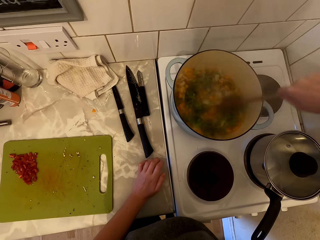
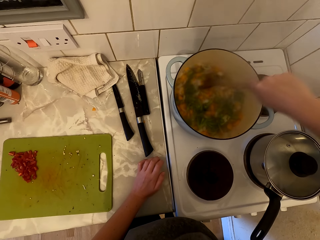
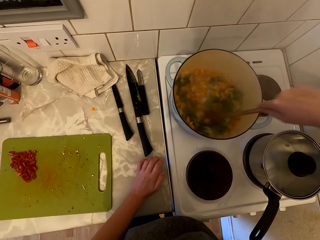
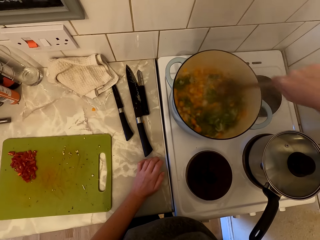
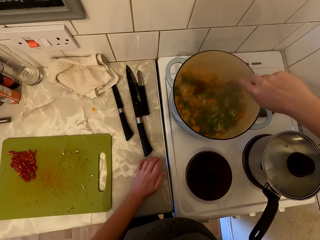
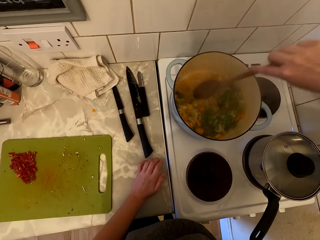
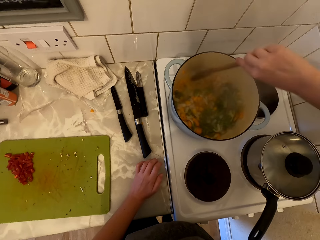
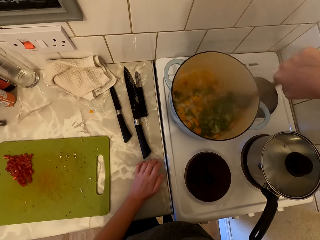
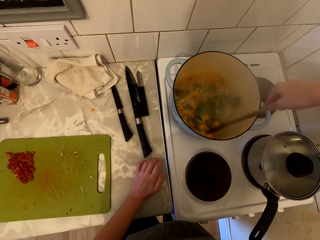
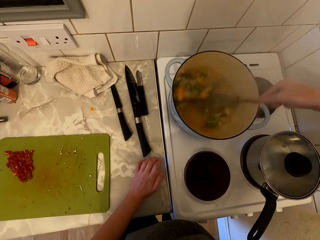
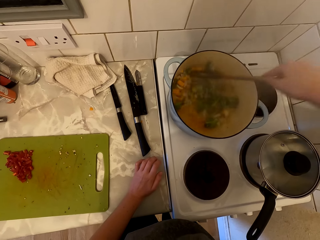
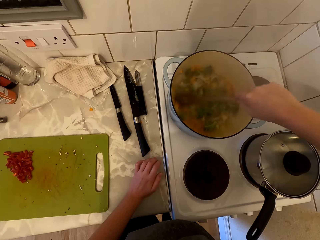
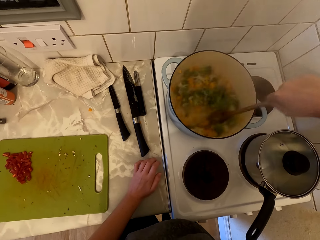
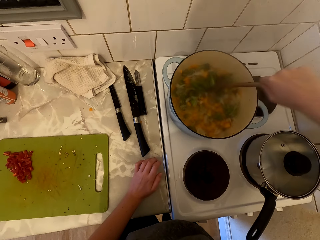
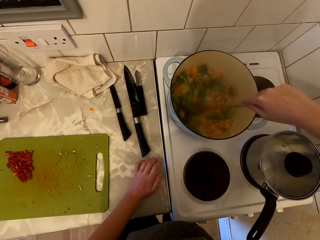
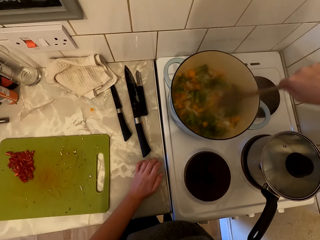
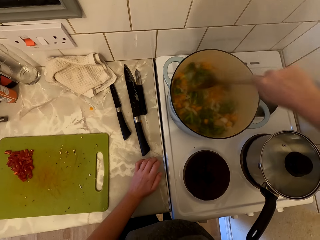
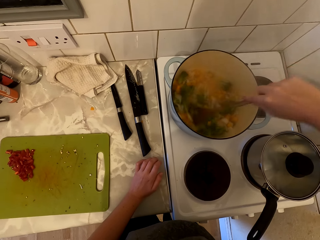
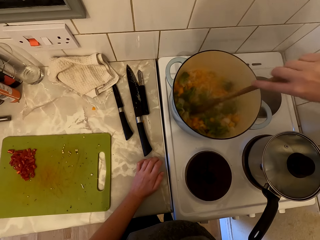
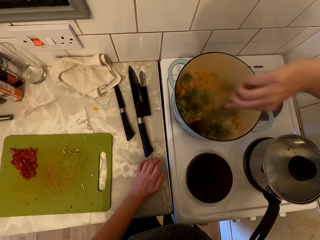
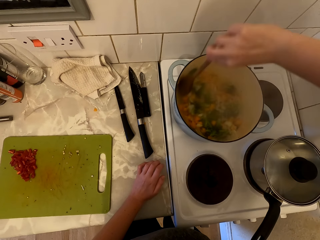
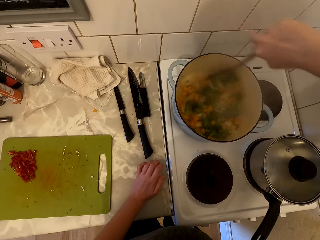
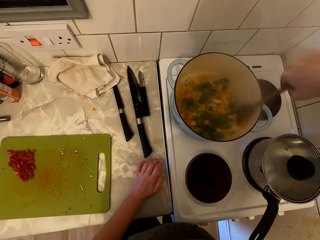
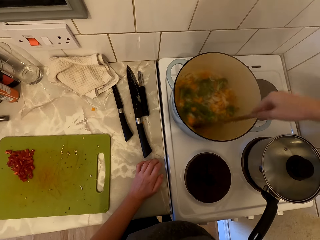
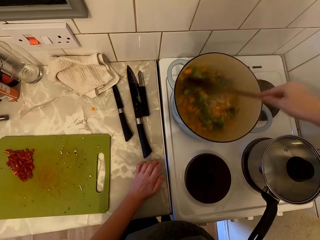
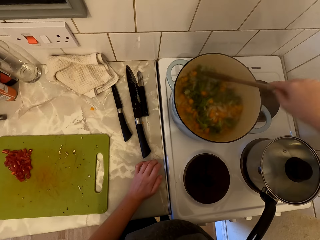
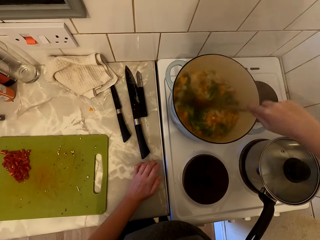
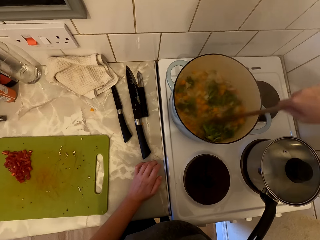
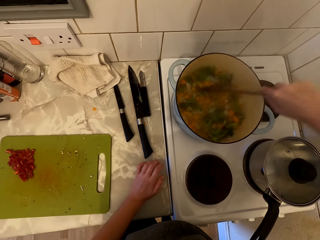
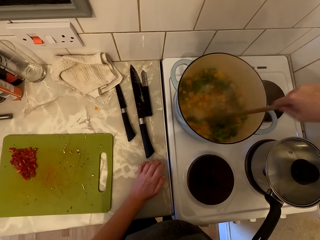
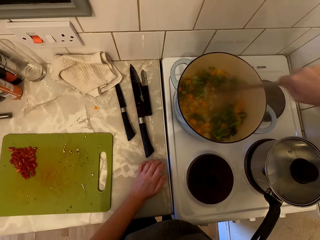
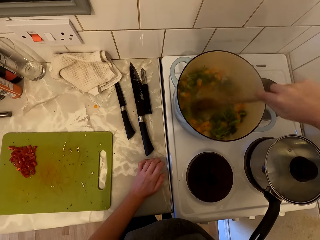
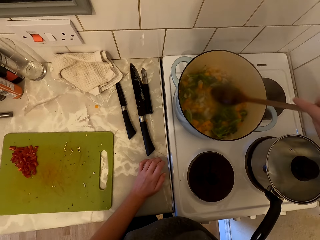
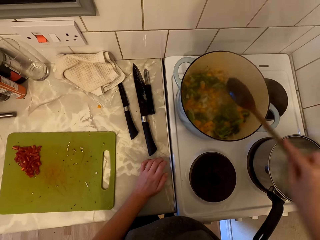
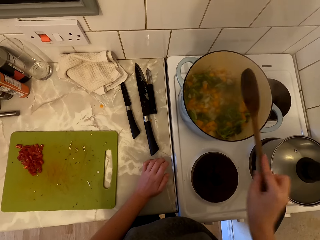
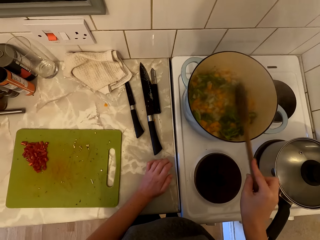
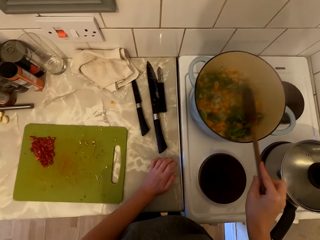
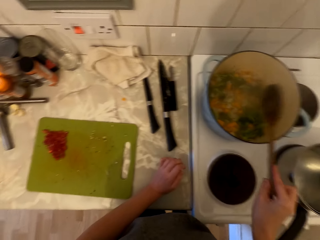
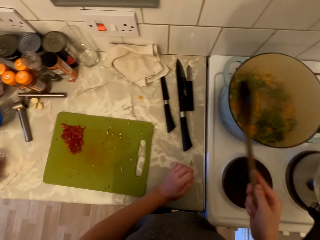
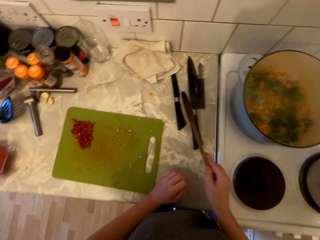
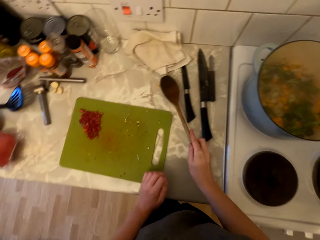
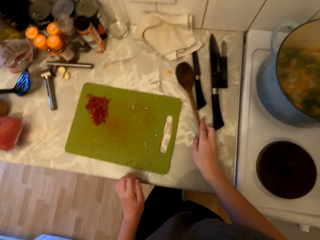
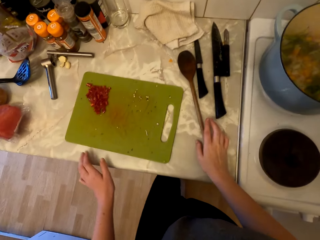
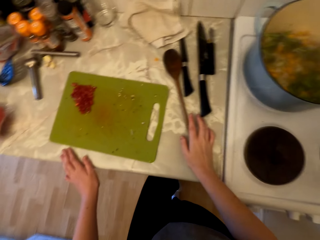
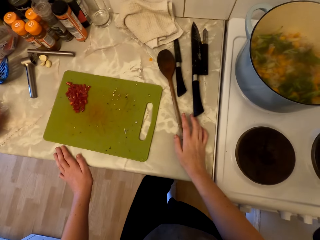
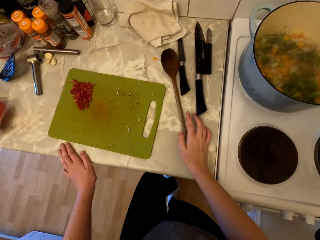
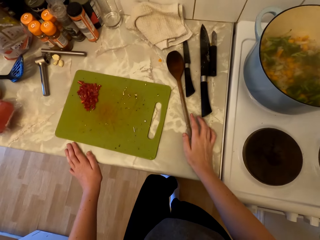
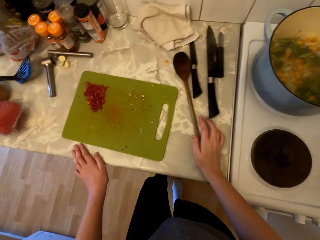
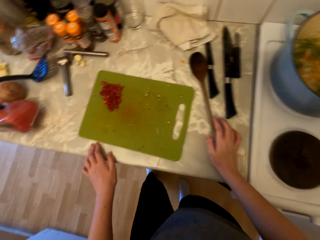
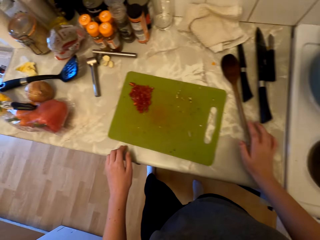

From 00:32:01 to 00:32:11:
The camera wearer hits the wooden spoon on the cooking pot. She places the wooden spoon on the countertop. She rubs her left foot on her right foot.

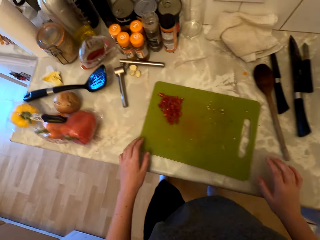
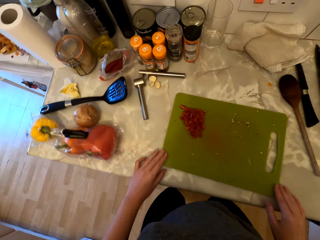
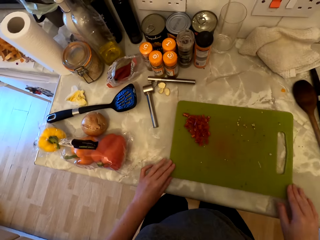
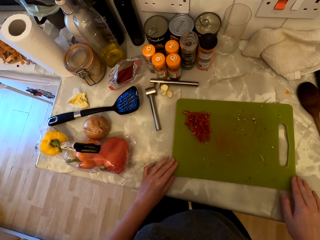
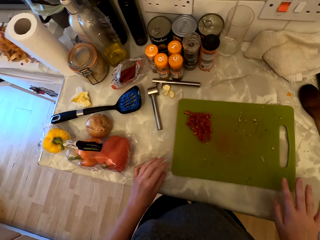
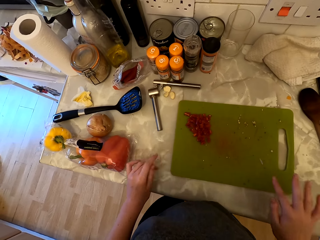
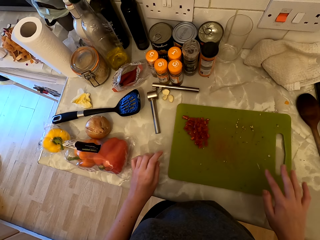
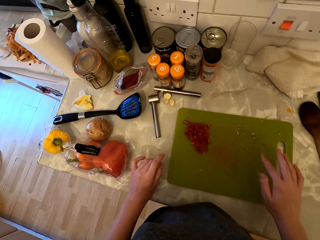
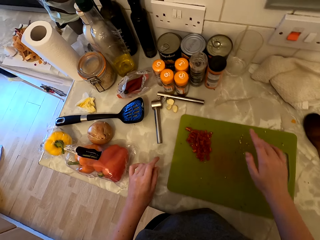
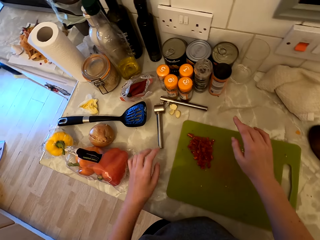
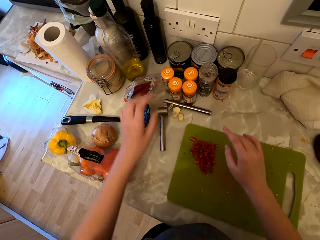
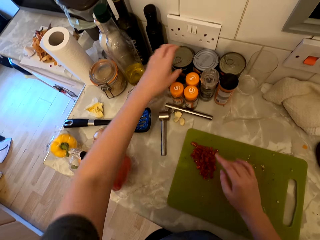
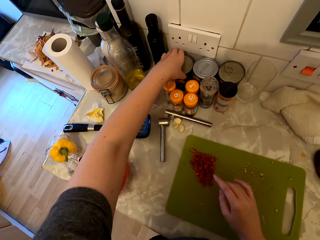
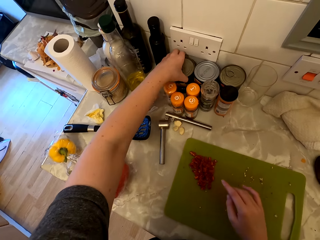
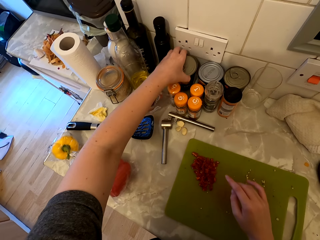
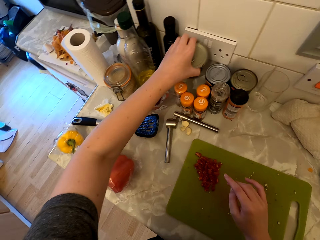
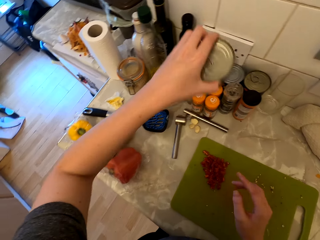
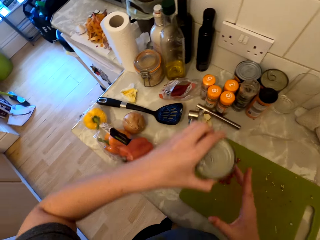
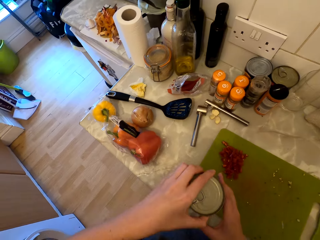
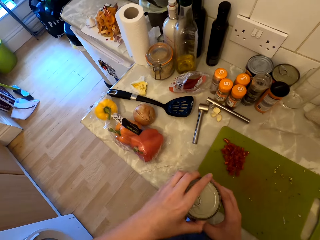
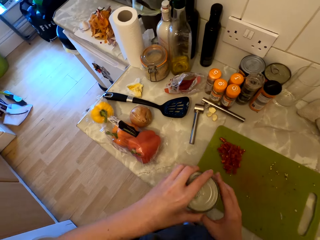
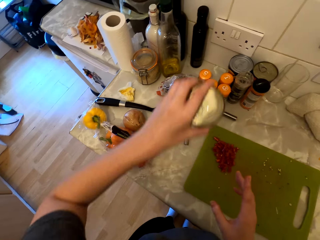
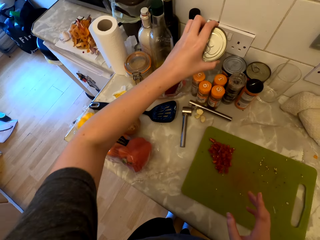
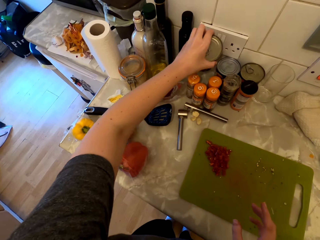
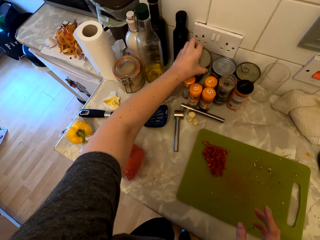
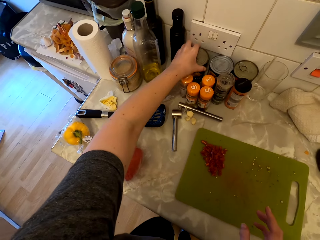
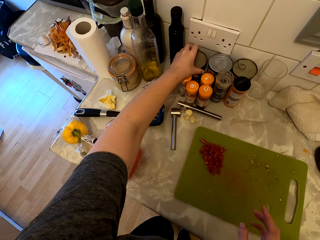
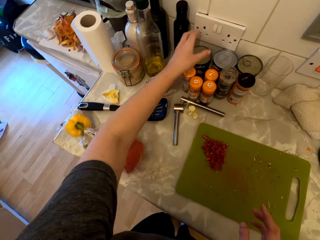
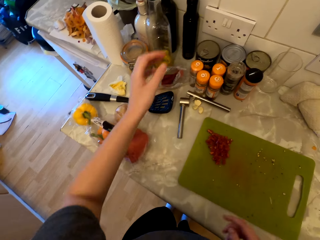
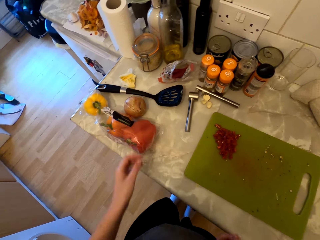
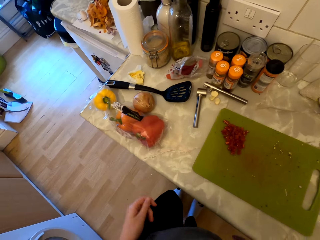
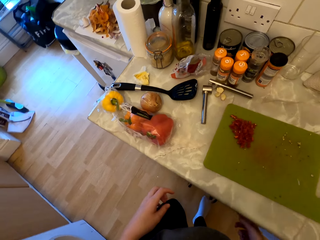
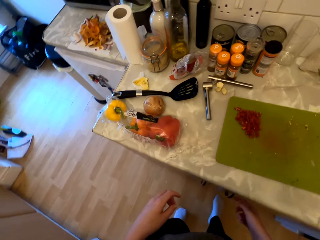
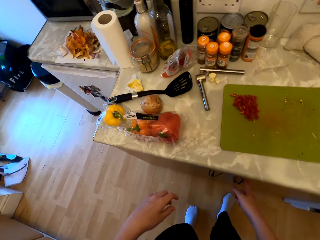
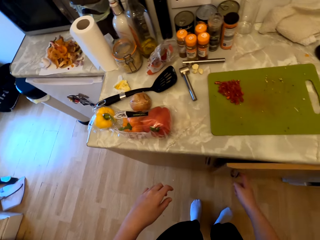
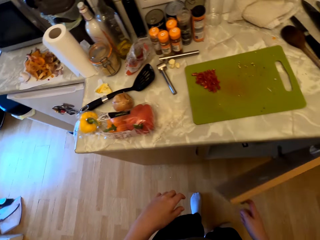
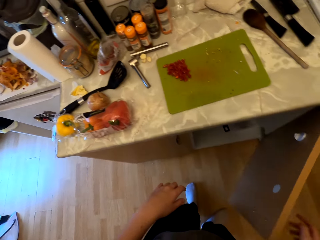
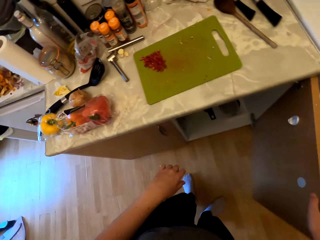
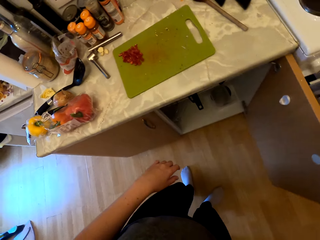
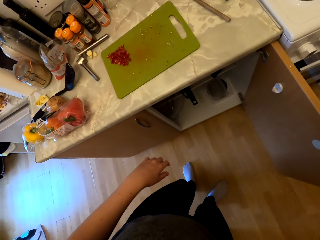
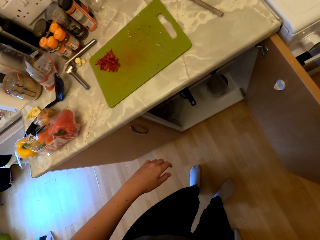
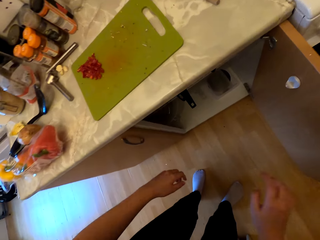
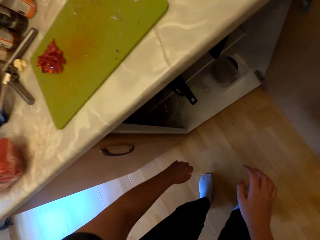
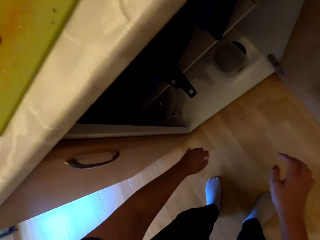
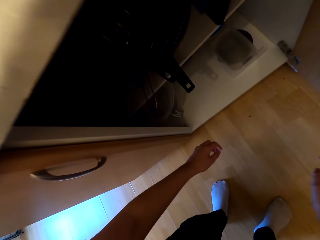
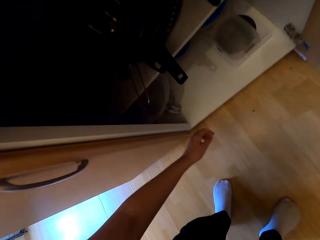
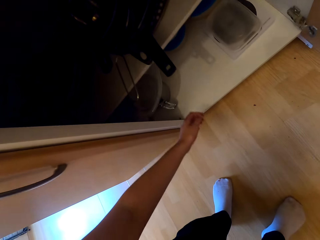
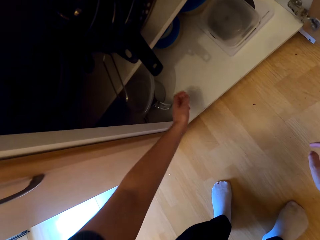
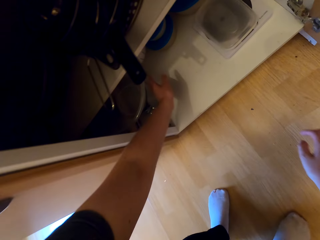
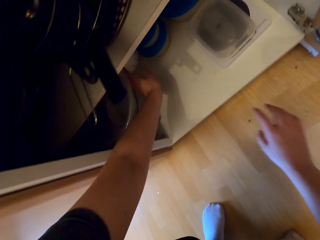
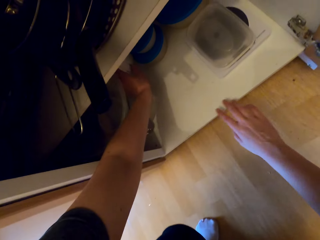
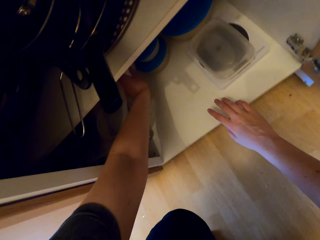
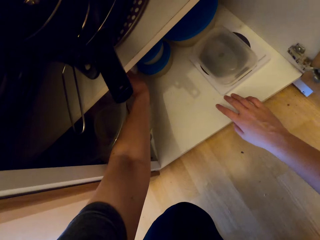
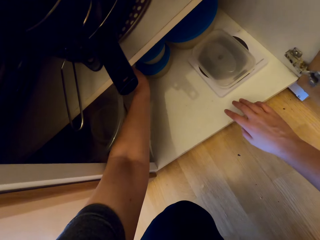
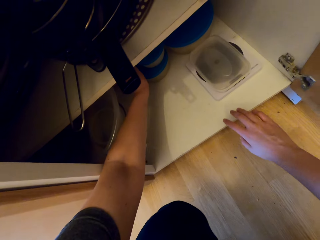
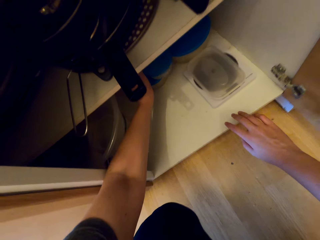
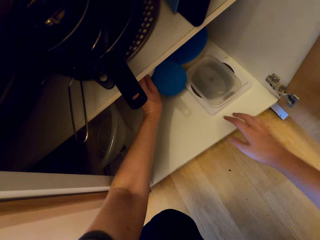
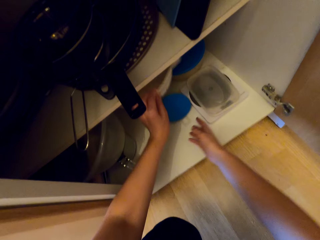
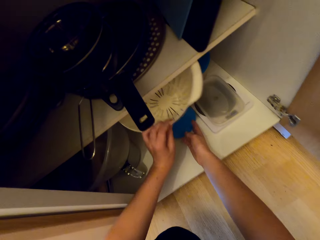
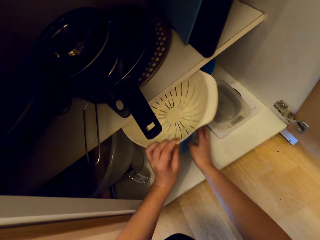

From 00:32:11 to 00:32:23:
The camera wearer pushes the chopping board with her hands. She moves her fingers. She picks up a can of chickpeas from the cabinet. She places the can of chickpeas on the countertop. She opens the cabinet door. She bends down and picks up a colander.
